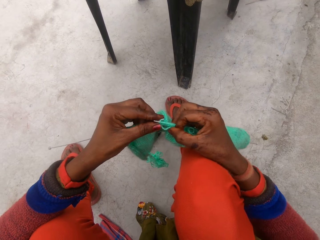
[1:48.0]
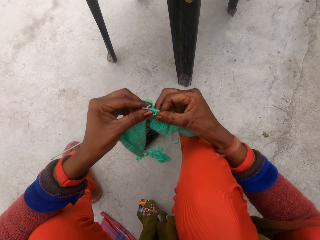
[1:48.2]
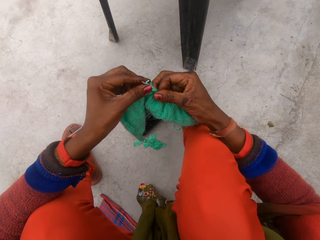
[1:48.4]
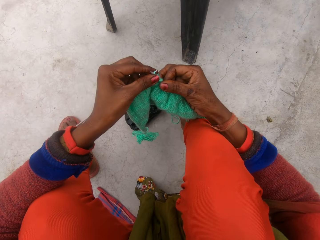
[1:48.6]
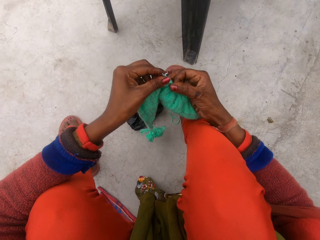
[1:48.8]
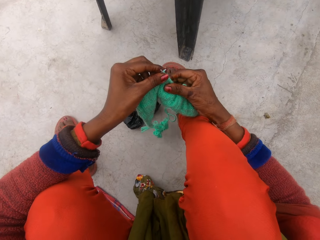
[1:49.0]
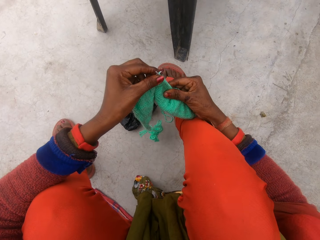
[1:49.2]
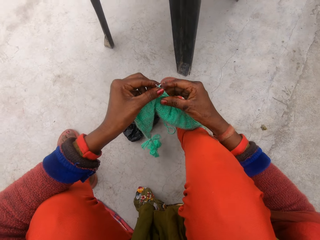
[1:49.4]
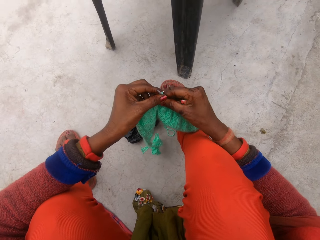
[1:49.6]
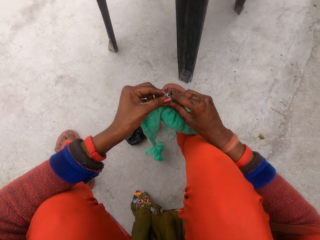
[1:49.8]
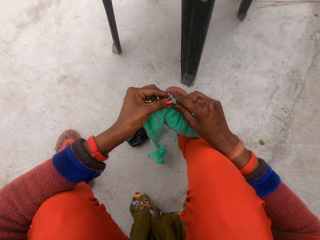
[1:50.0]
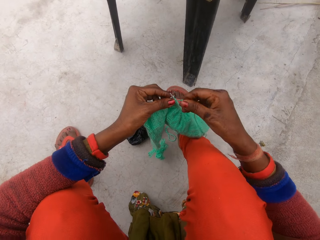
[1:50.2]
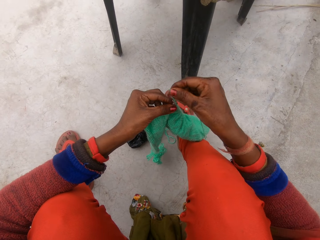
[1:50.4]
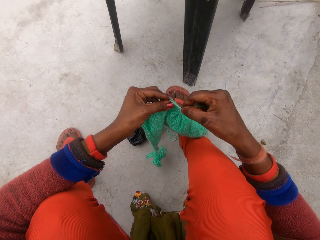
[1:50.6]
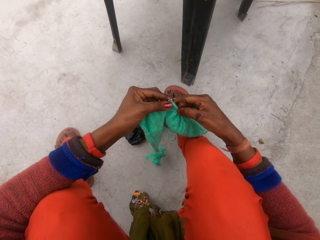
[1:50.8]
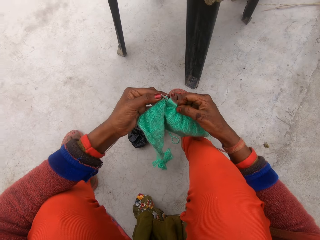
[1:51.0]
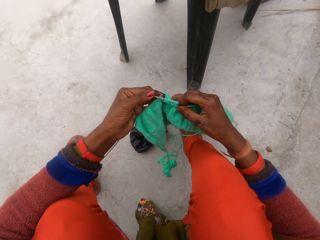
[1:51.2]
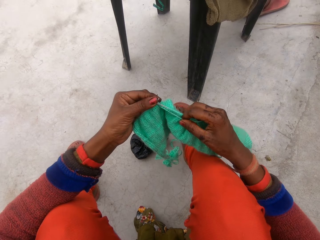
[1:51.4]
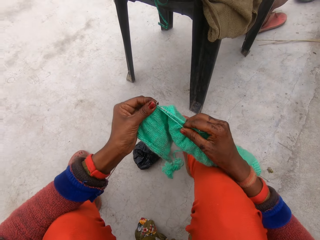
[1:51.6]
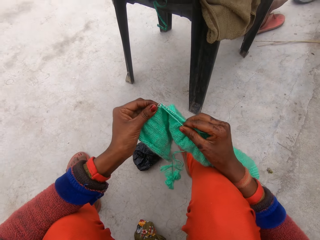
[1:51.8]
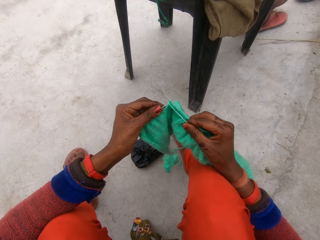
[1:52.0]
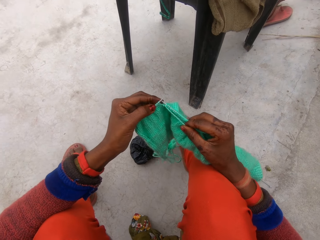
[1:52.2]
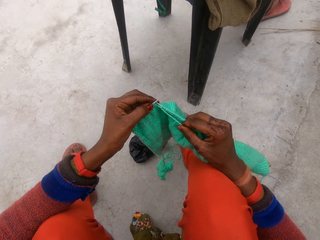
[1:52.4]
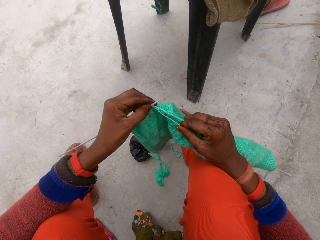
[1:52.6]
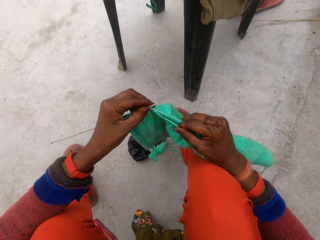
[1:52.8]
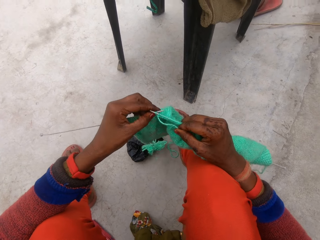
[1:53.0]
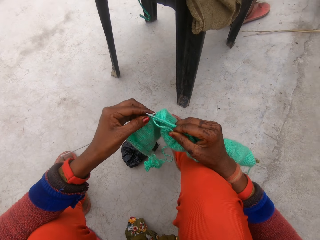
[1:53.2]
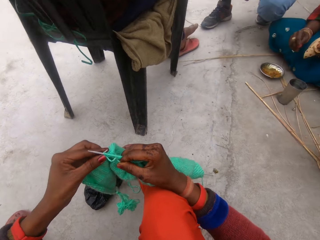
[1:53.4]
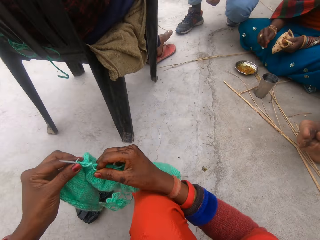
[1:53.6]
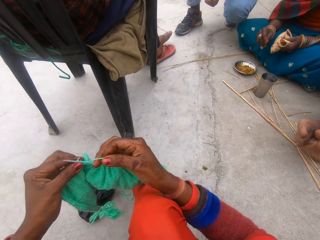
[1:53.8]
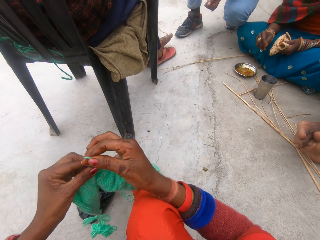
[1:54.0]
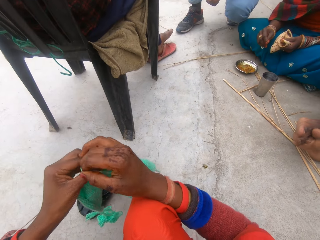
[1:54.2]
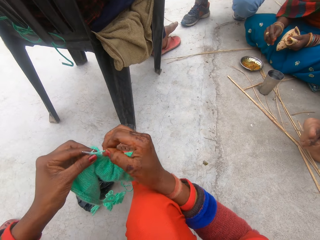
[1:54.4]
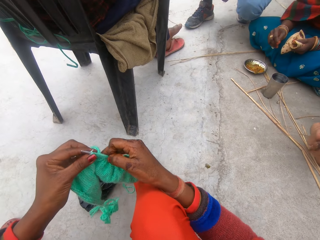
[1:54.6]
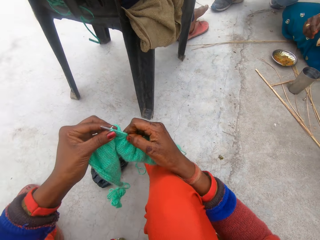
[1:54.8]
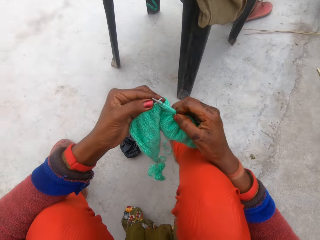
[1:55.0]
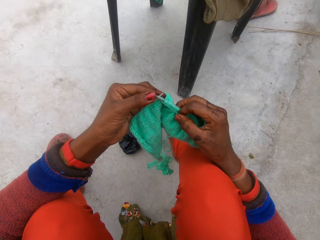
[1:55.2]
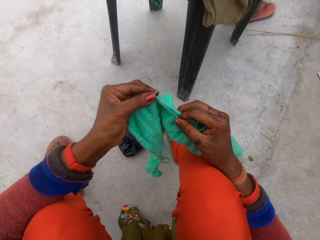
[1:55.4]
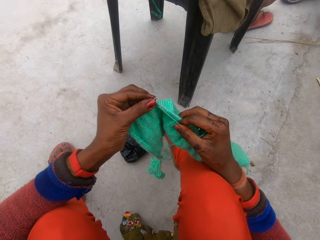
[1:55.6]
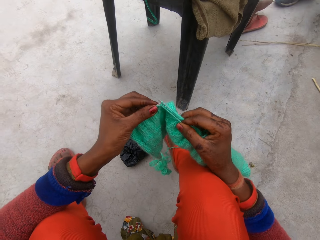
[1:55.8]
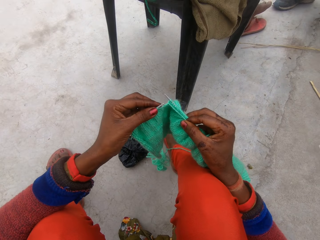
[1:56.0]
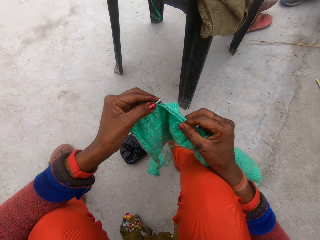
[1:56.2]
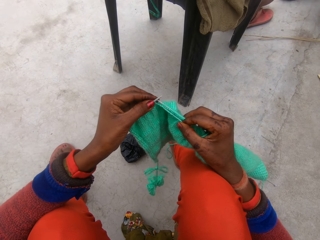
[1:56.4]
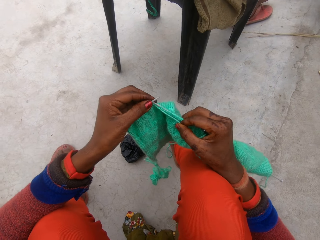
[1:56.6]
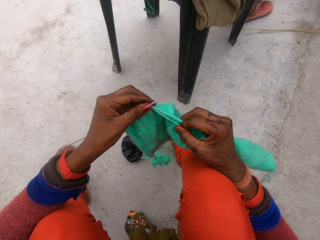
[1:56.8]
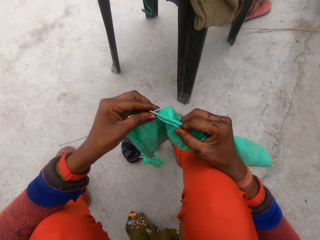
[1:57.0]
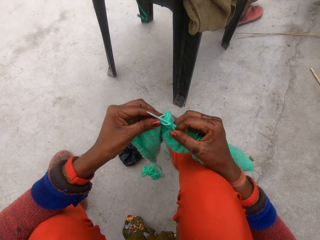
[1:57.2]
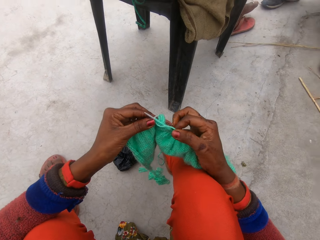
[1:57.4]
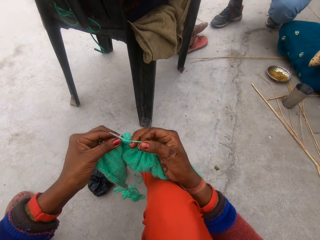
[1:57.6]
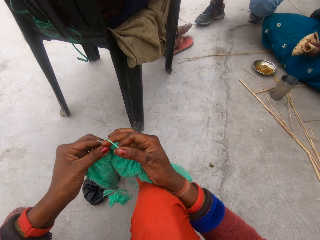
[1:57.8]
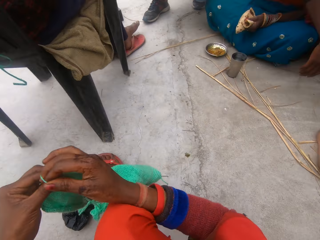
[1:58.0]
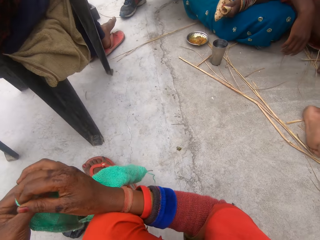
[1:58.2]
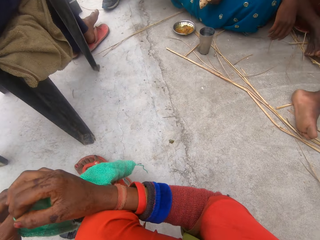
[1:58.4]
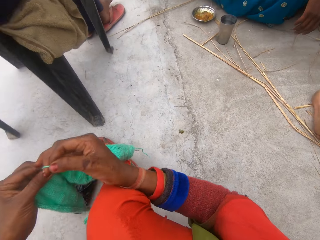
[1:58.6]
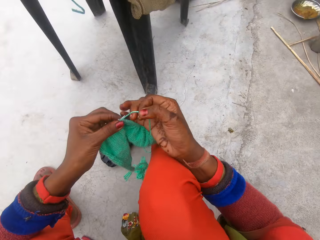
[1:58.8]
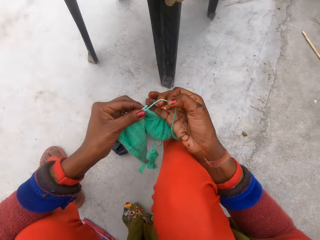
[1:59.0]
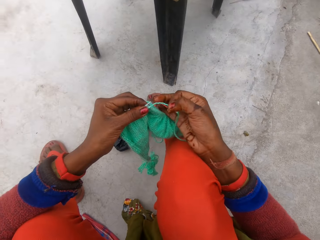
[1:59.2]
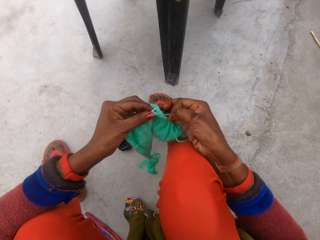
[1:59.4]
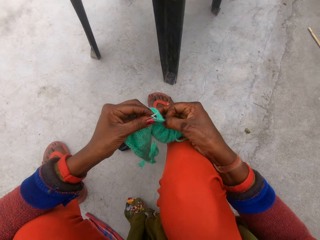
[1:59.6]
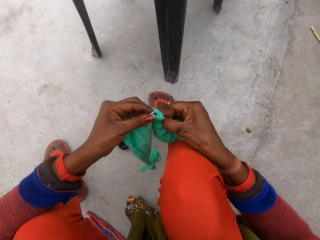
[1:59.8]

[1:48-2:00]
The camera wearer presses the knitting needle on the ground. They move the fabric on the knitting needle. They rotate the knitting thread around the knitting needle. They knit a fabric with knitting needles. A man sits on a chair. Another man squats. A woman holds a flat bread. The second man squats. A third man sits close to the woman. The camera wearer looks around. They rotate the knitting thread around the knitting needle. They knit the fabric with the knitting needles. The second man squats. The first man sits on the chair. The second man squats. The camera wearer rotates the knitting thread around the knitting needle. The woman holds the flat bread. The third man sits close to the woman.

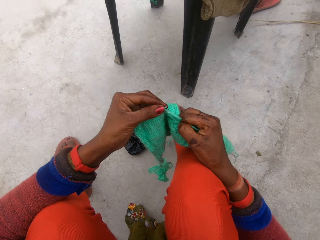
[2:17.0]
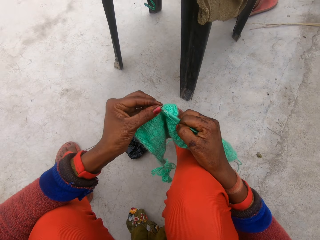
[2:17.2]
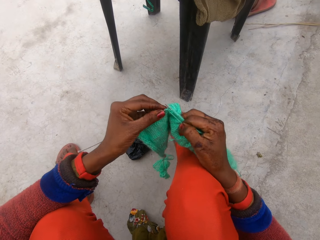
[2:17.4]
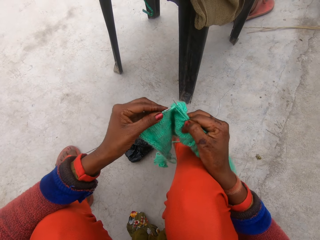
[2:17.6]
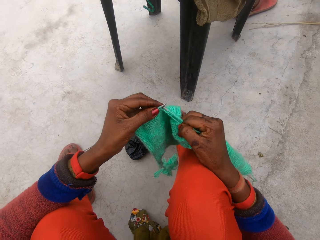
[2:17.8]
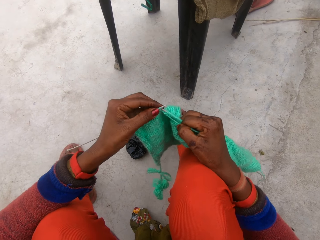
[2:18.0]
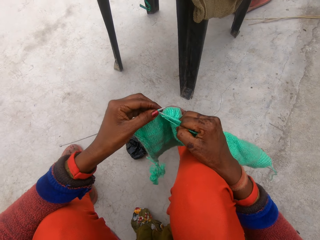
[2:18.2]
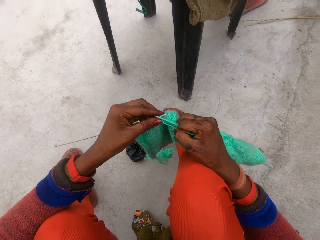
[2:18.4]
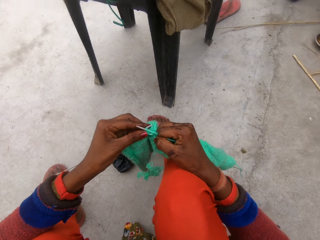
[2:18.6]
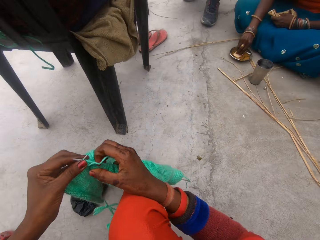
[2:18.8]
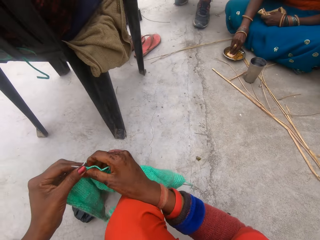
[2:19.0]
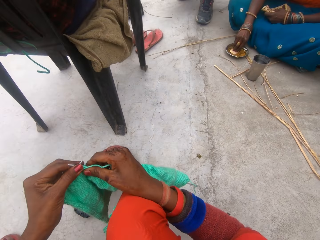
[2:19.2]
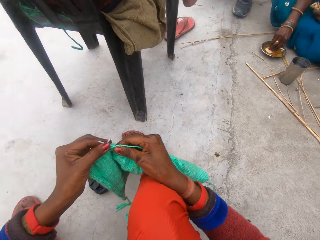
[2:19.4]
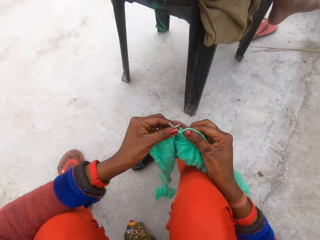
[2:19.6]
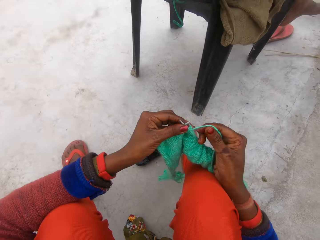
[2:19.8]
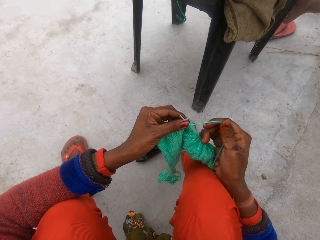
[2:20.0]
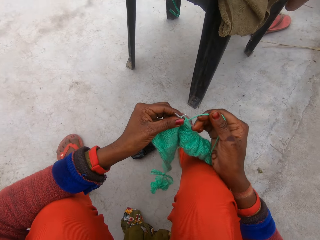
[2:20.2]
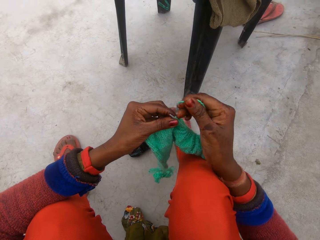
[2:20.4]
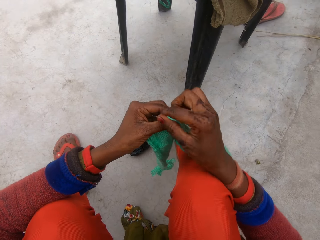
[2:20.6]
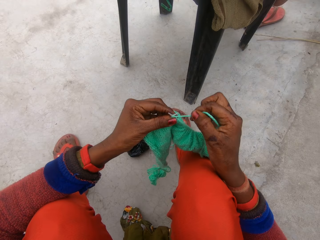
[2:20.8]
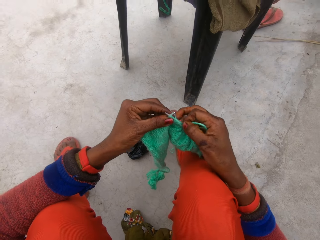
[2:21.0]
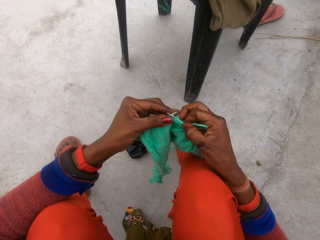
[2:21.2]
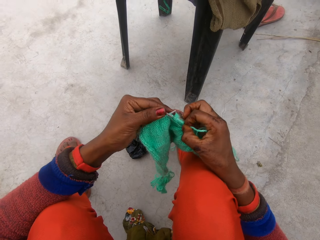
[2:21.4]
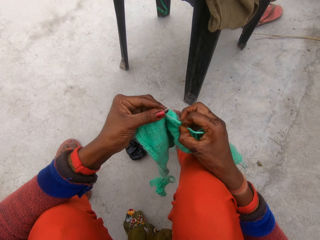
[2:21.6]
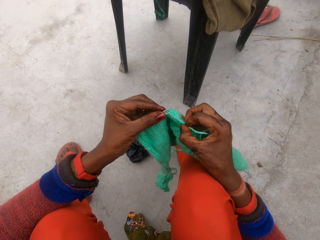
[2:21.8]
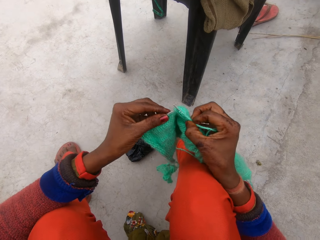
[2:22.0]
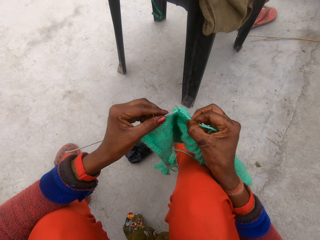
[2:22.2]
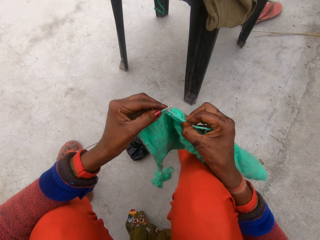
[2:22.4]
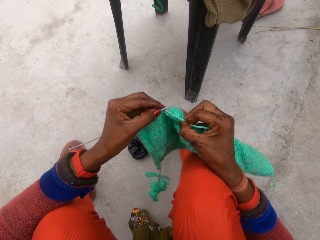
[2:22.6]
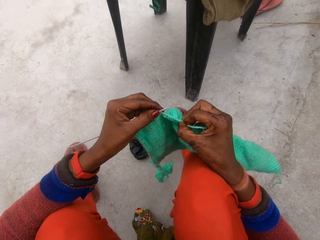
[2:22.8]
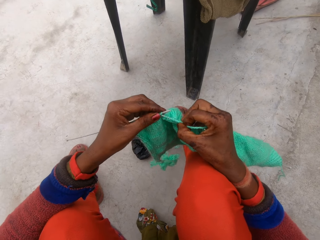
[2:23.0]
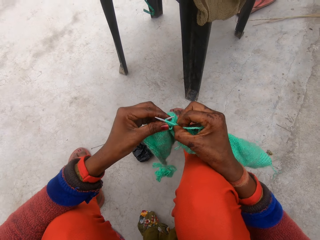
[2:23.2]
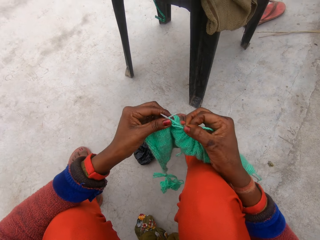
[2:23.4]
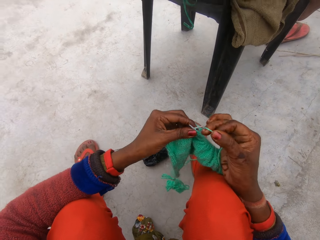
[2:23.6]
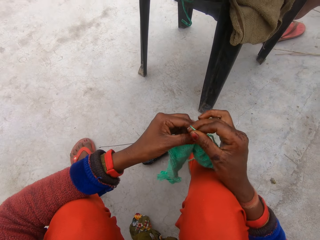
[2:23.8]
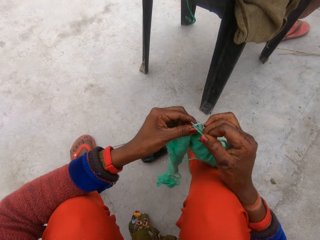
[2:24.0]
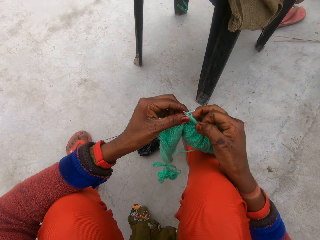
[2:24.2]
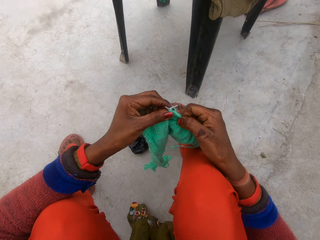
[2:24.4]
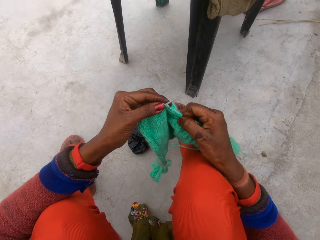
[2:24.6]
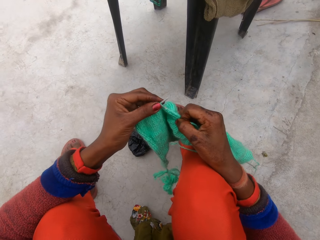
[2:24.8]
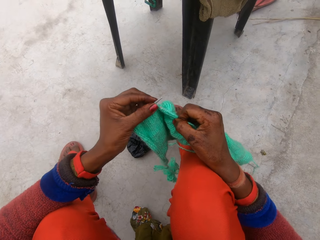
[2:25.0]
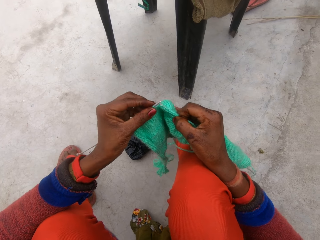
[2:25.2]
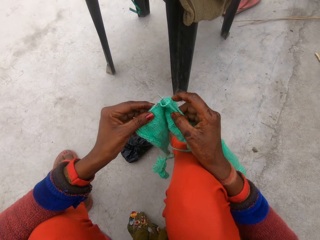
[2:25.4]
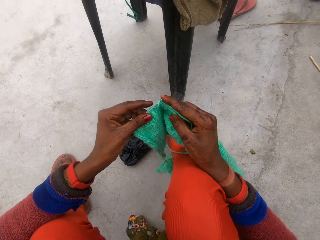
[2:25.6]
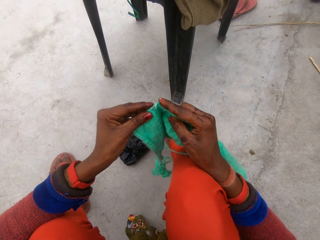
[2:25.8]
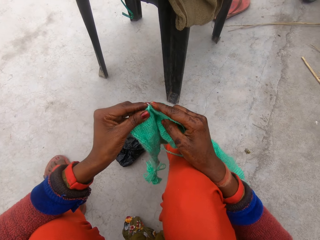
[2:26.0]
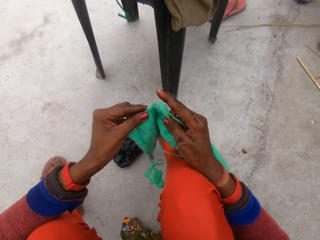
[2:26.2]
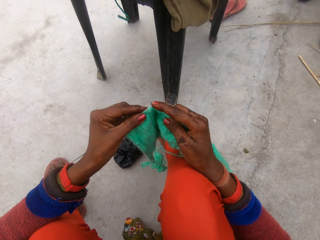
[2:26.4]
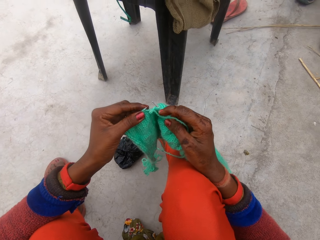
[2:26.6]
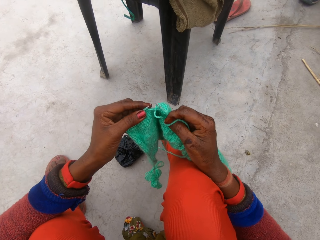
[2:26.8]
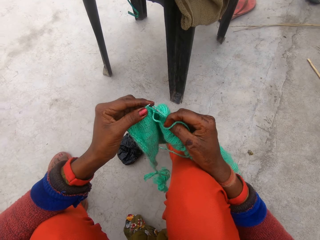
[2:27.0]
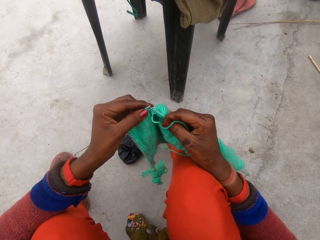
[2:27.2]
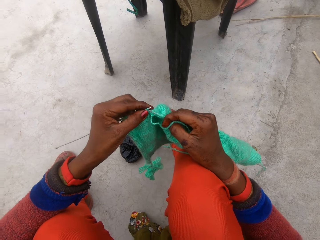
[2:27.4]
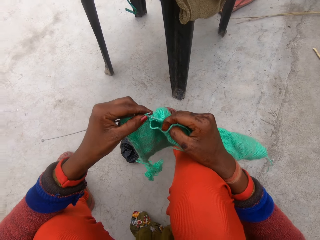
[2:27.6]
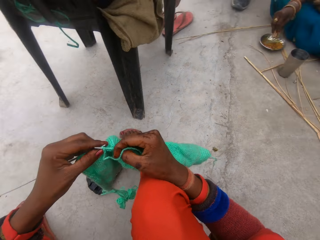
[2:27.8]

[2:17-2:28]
The camera wearer knits a fabric with knitting needles. They look around. A man squats. A woman scoops something in a bowl on the ground. Another man sits on a chair. The camera wearer holds the fabric. They rotate the knitting thread around the knitting needle. The other man sits on the chair. The camera wearer knits the fabric with the knitting needles. The other man sits on the chair. The other man sits on the chair. The camera wearer rotates the knitting thread around the knitting needle. They knit the fabric with the knitting needles. The first man squats. The camera wearer pushes the thread with a finger. They knit the fabric with the knitting needles.
